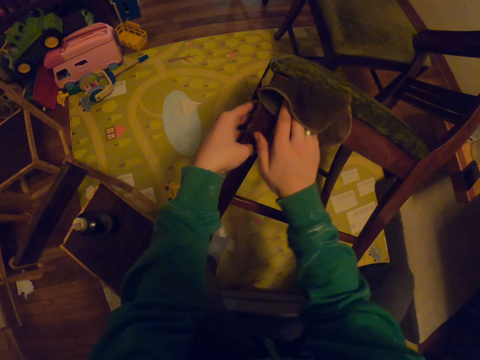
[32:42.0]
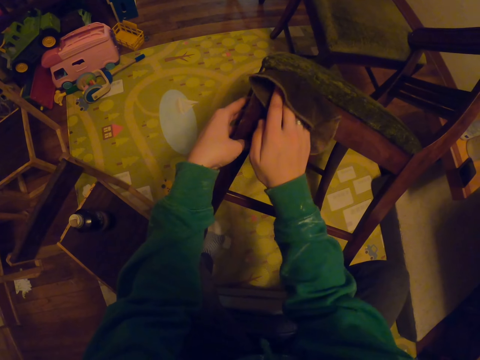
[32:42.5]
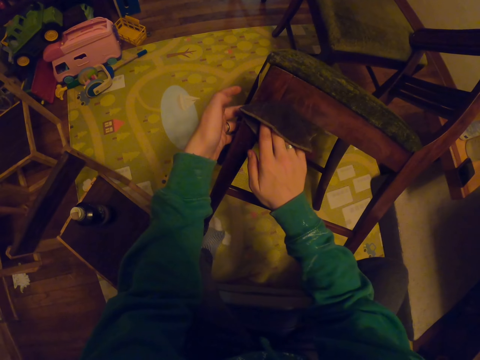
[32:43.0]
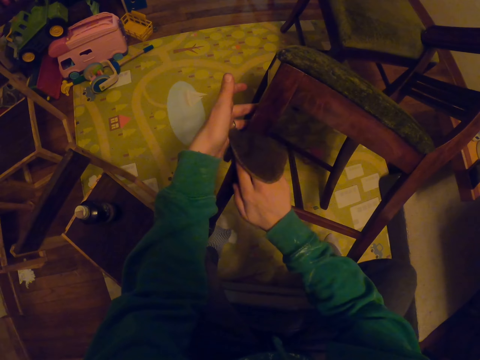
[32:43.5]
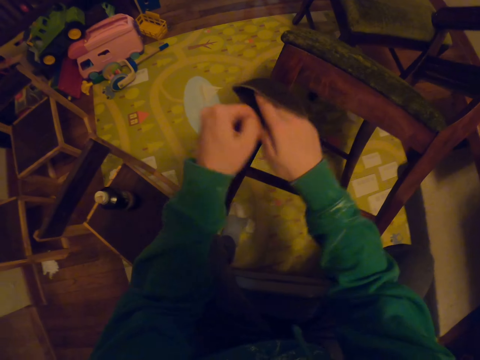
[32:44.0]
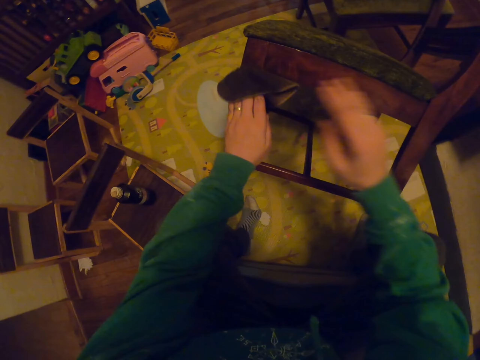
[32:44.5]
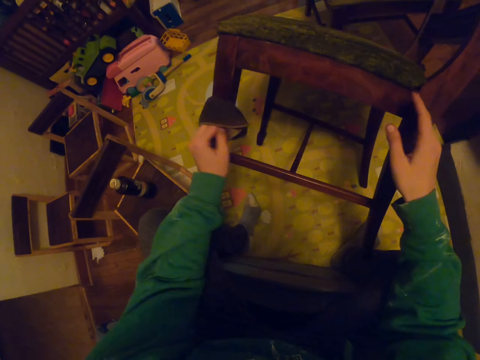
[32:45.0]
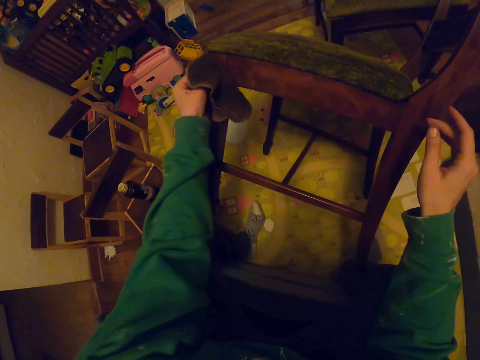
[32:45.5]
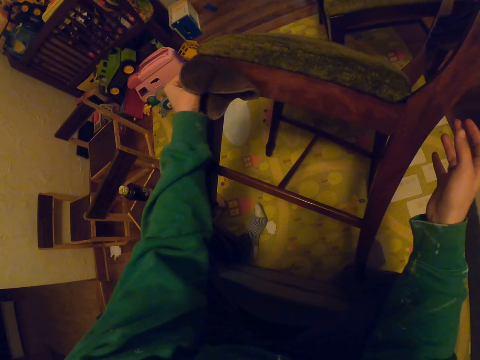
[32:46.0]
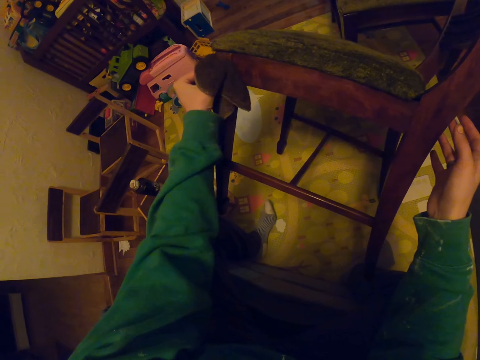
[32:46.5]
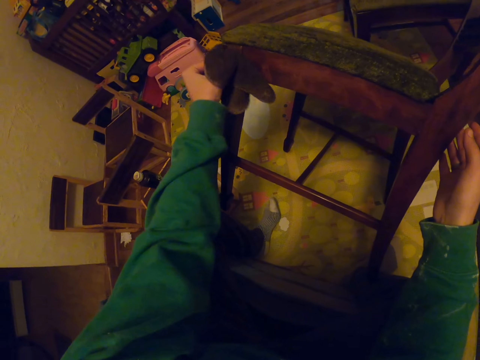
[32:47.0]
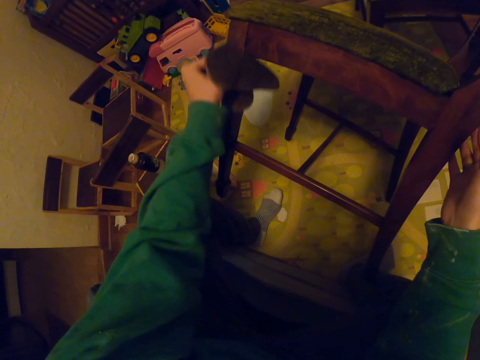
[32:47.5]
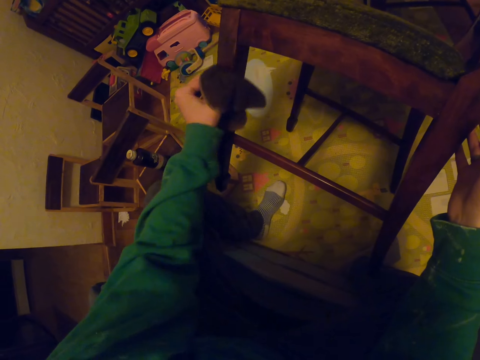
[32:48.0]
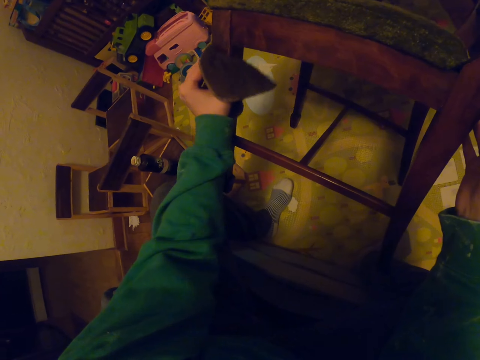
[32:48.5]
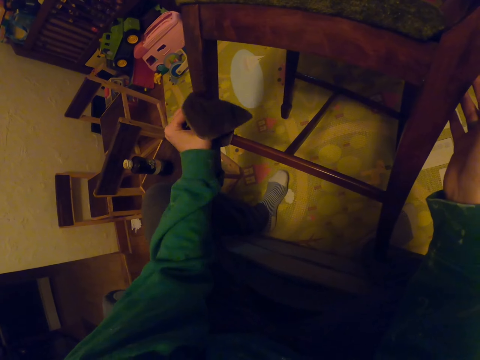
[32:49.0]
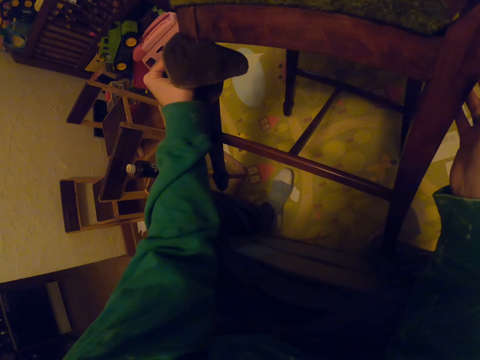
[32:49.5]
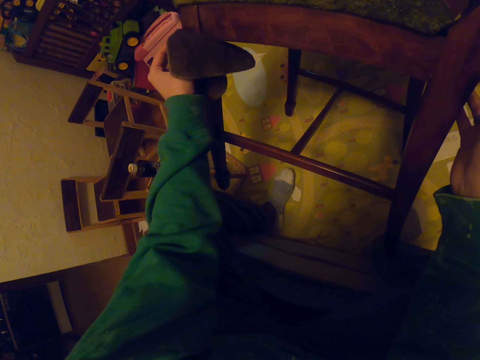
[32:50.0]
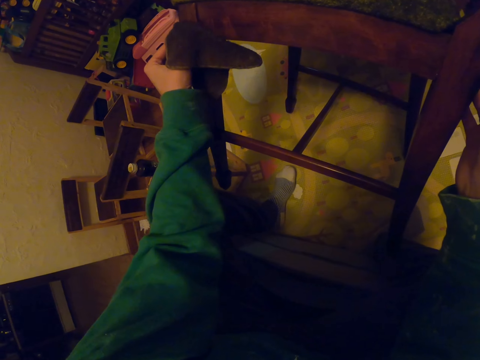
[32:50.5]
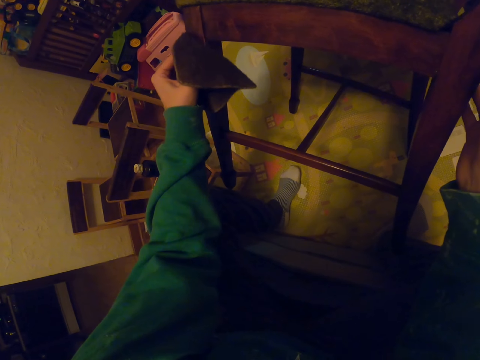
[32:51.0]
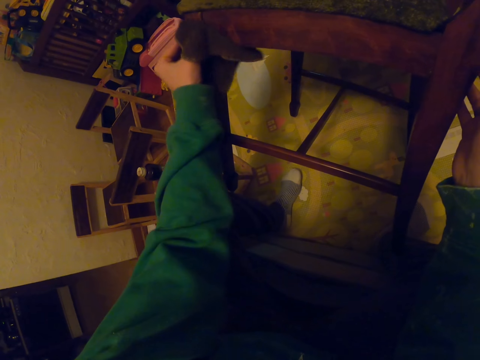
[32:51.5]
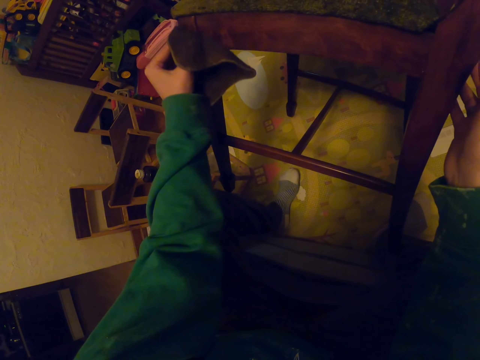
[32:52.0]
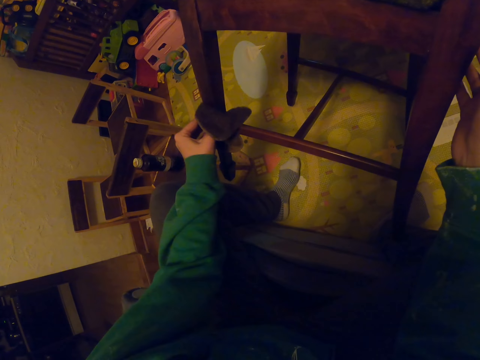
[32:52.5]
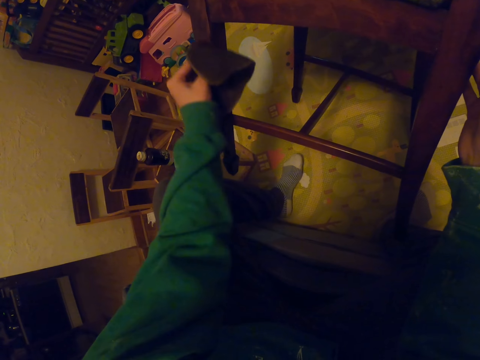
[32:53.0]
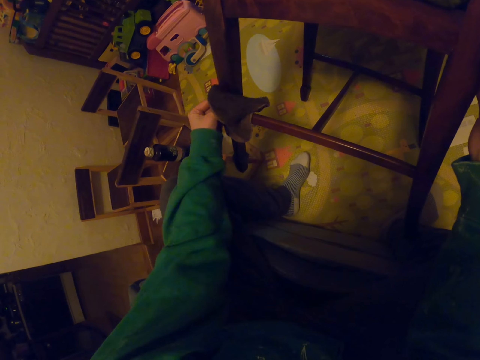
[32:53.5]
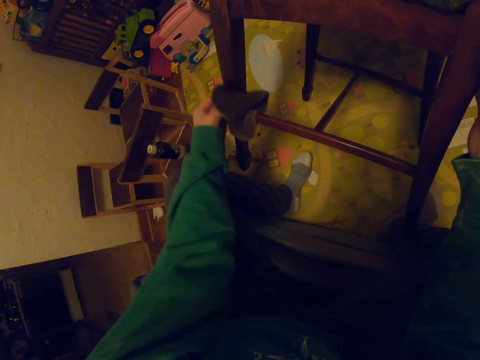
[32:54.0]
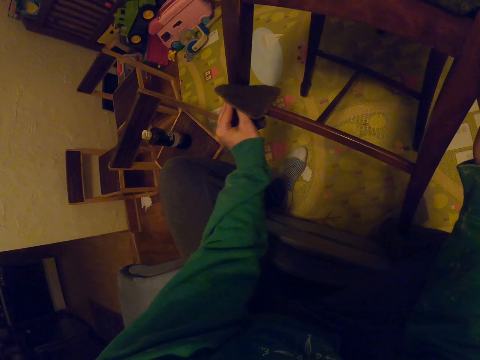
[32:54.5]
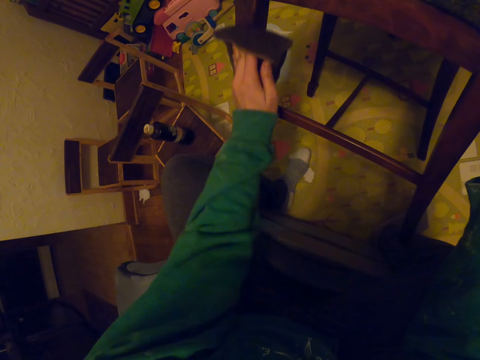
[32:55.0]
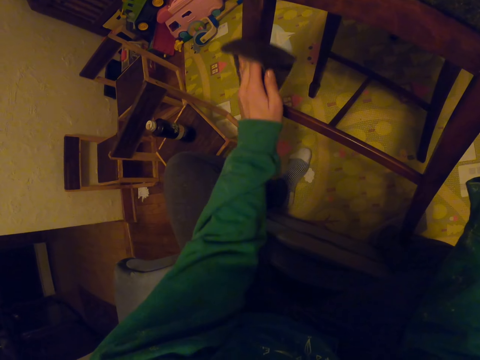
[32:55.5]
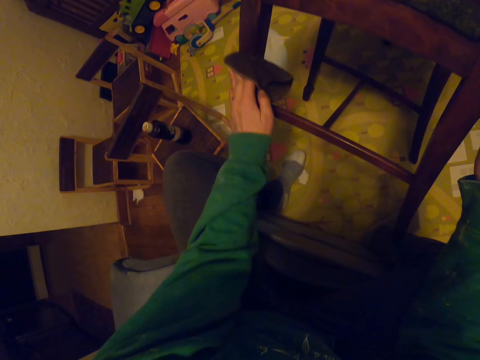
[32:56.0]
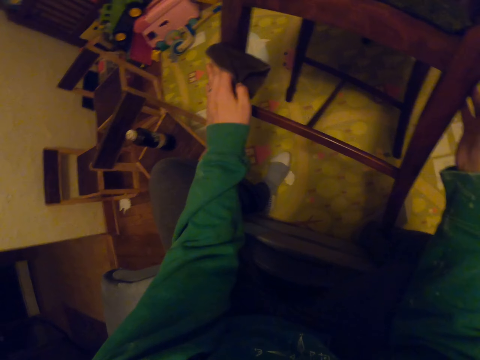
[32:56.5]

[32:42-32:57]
The camera wearer passes the small towel to the left hand. They wipe the chair.

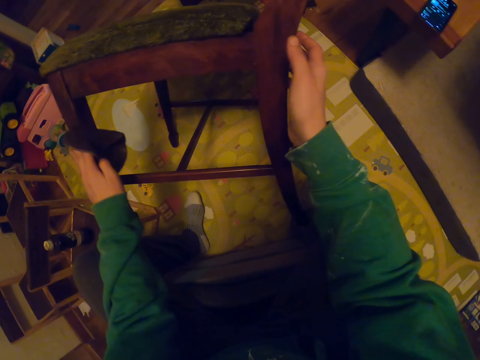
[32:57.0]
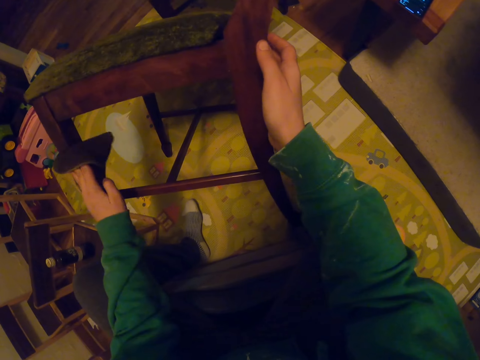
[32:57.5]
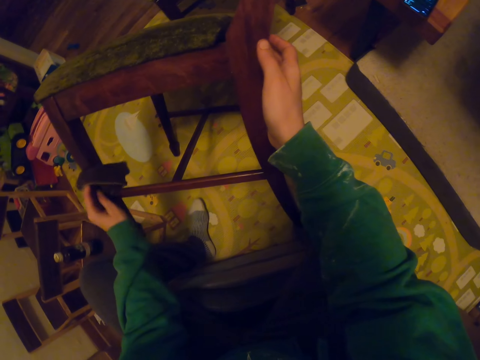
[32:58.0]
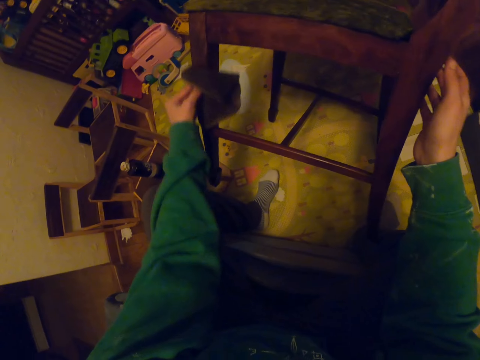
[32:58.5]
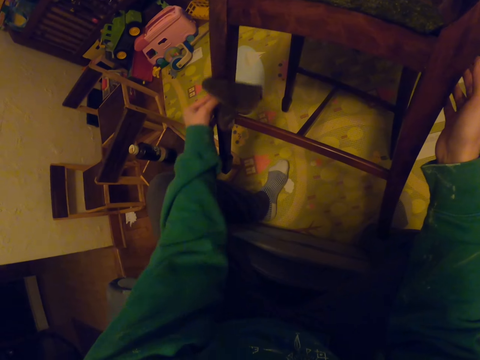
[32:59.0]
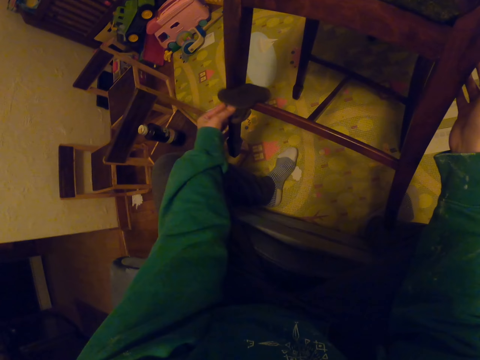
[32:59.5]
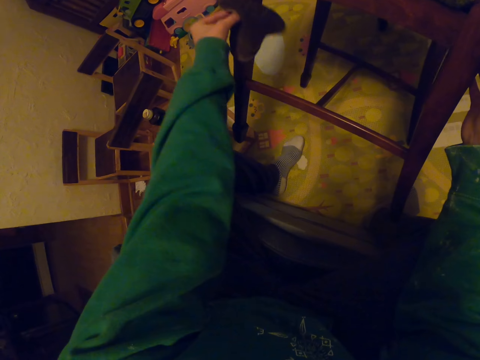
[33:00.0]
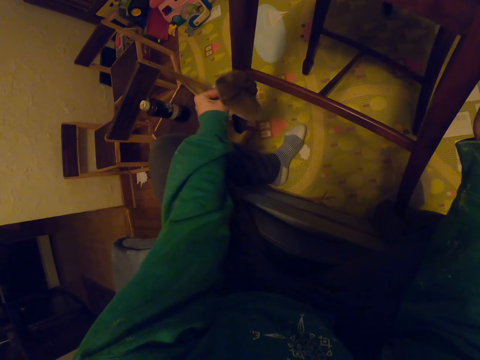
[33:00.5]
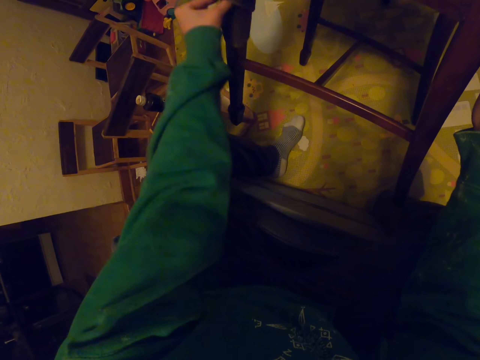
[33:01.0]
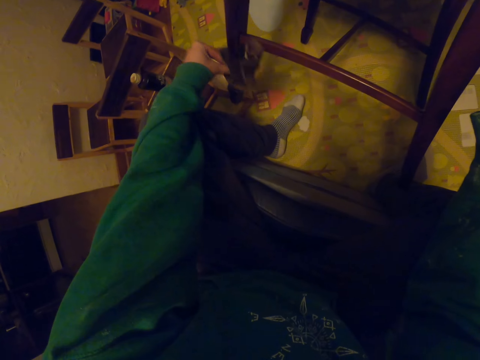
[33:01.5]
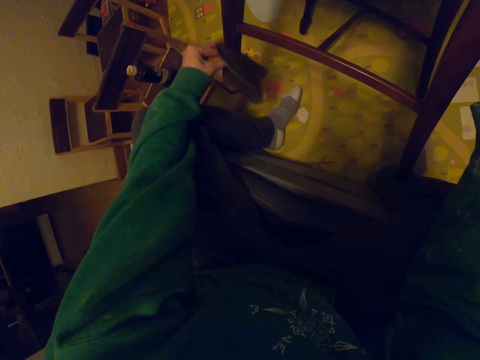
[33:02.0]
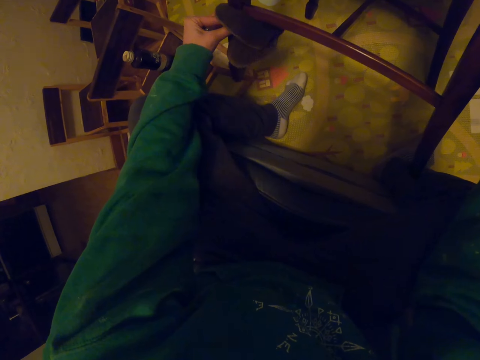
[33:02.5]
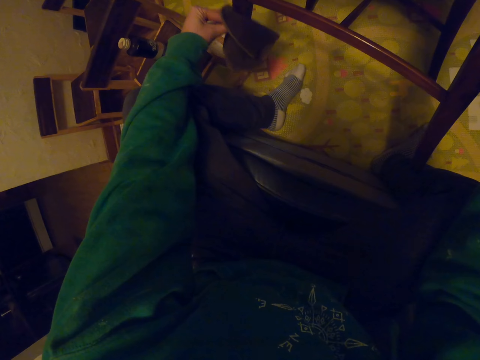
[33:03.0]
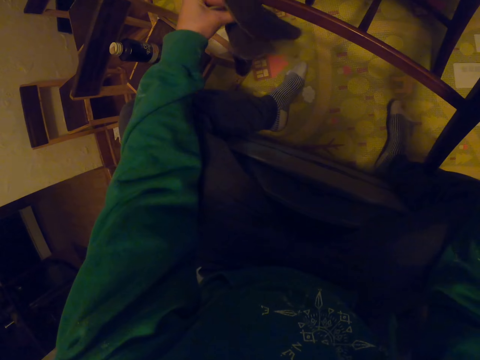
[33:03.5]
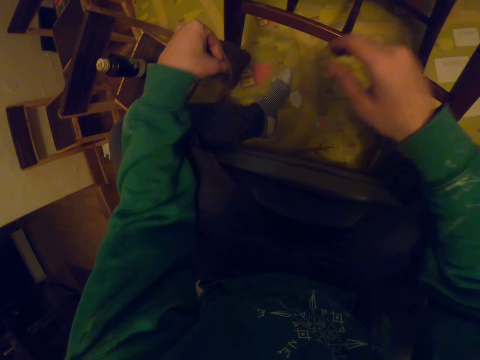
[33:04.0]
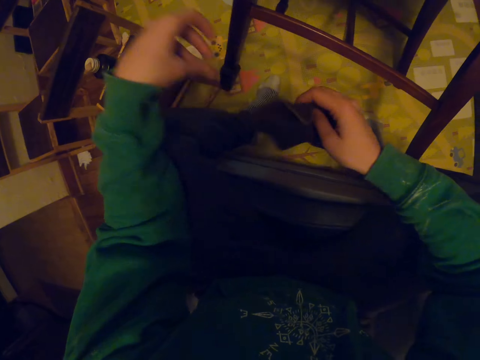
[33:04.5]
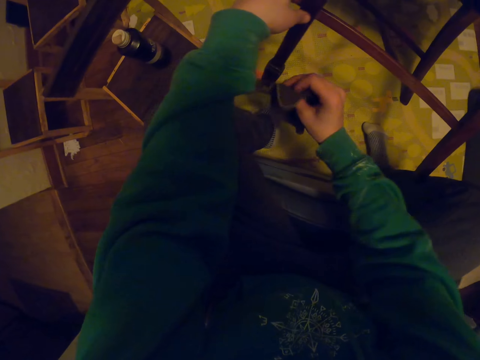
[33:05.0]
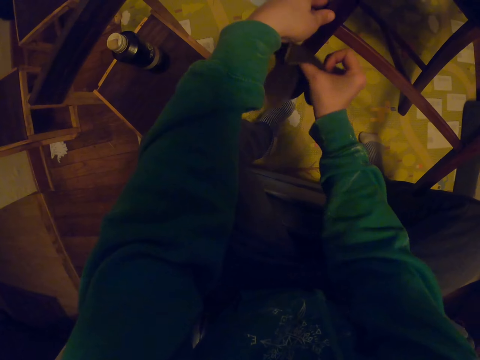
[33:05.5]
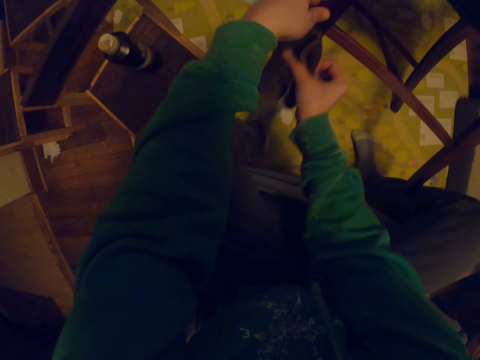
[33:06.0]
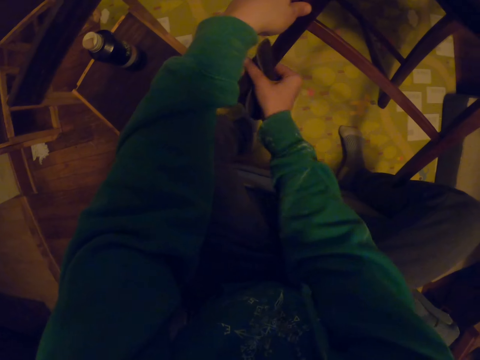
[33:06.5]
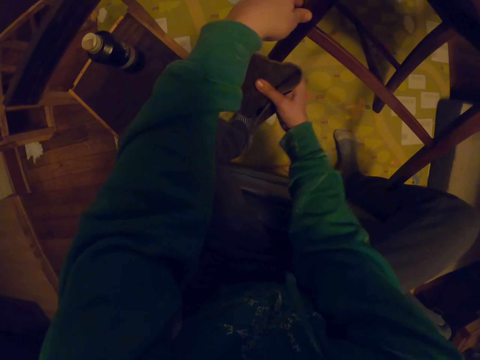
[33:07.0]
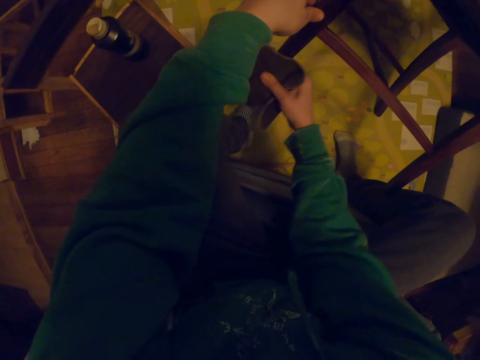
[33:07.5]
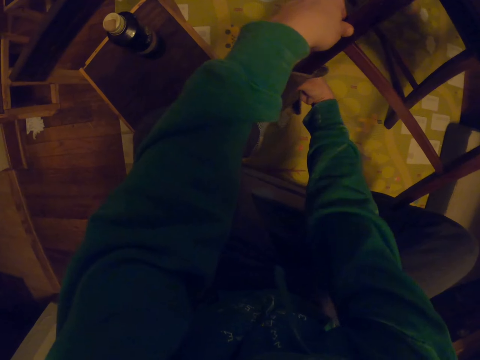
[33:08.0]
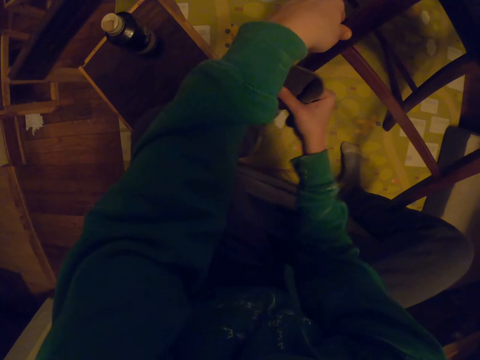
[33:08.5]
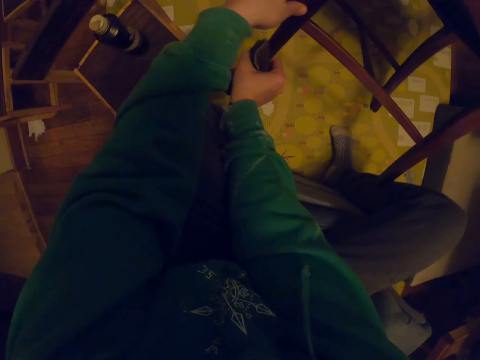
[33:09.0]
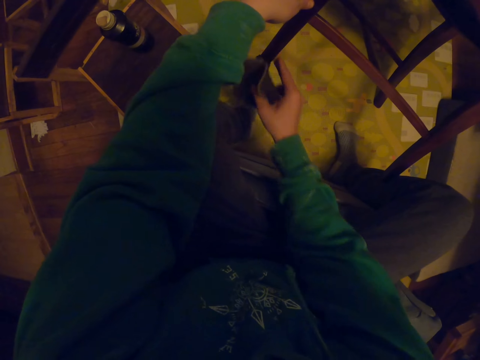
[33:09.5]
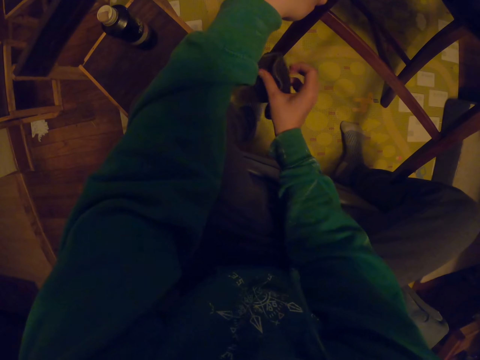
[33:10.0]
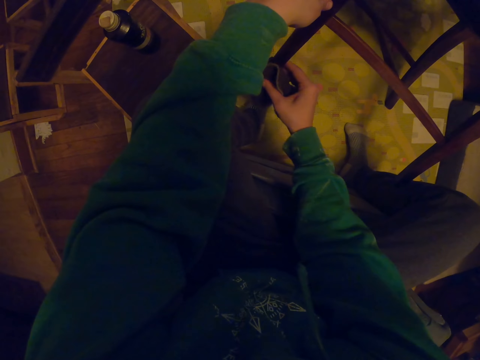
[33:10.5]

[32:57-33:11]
The camera wearer passes the small towel to the right hand. They wipe the chair.
